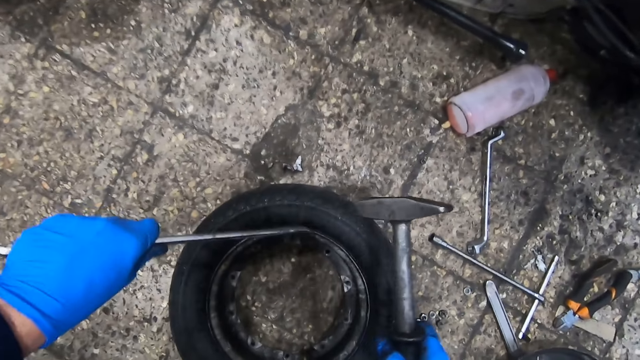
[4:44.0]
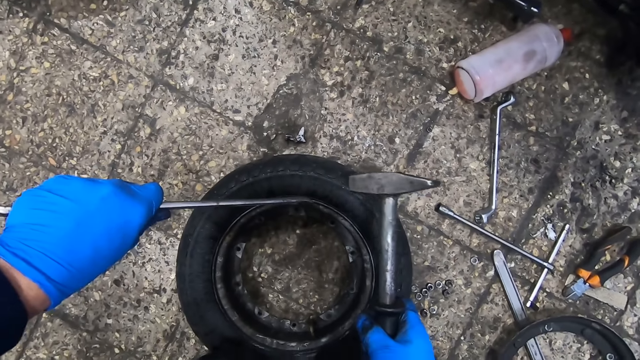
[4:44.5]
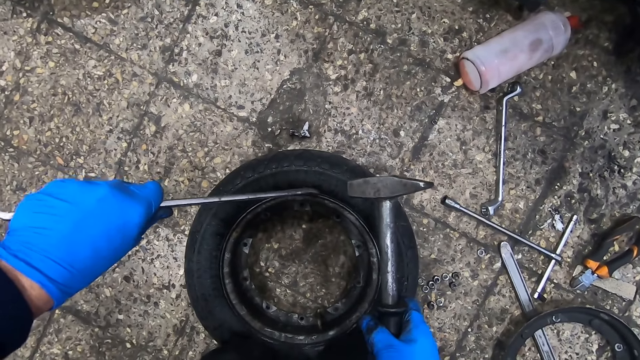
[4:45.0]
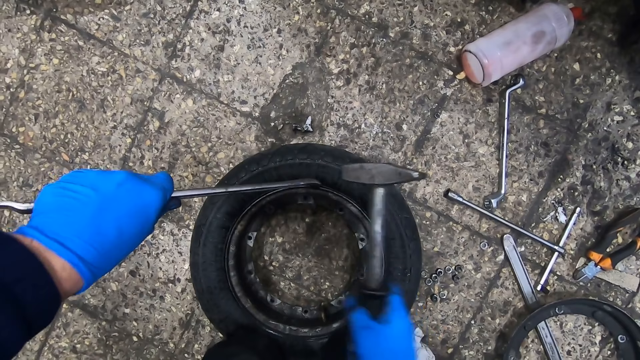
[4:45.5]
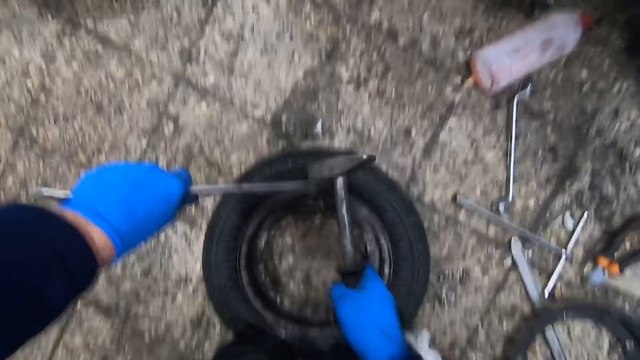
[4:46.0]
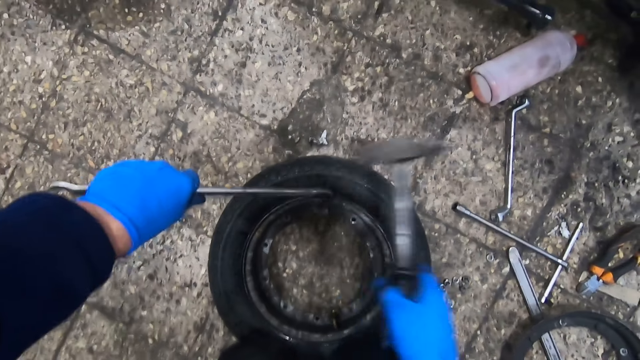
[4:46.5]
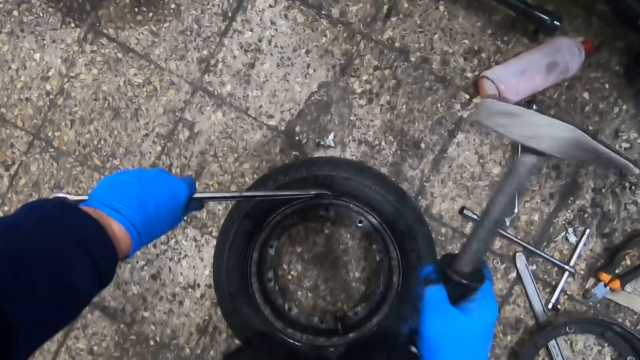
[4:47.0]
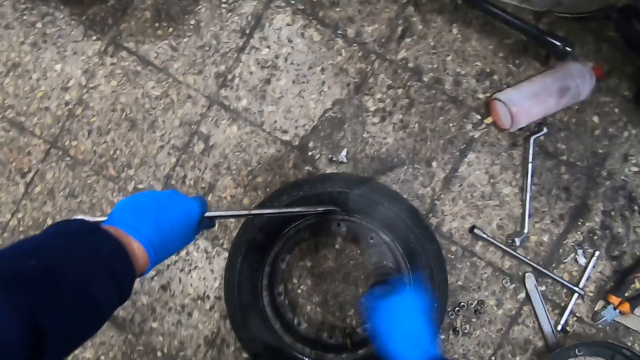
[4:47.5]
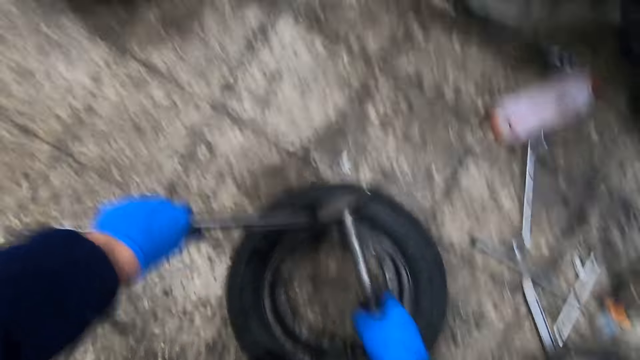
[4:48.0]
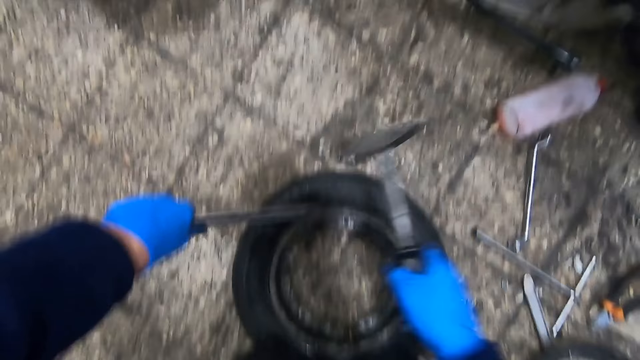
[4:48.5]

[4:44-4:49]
The camera wearer places the iron in between the rim of the tire and the rubber. He hits the iron into the tire with the hammer in his right hand.

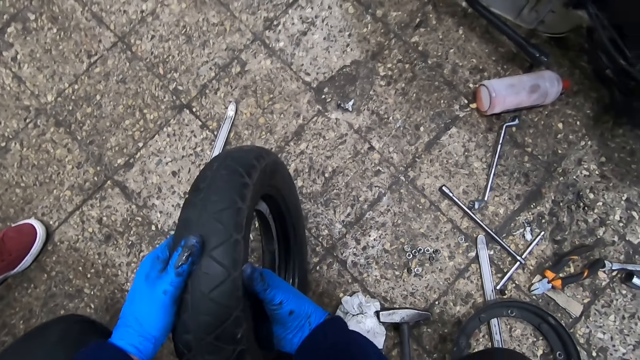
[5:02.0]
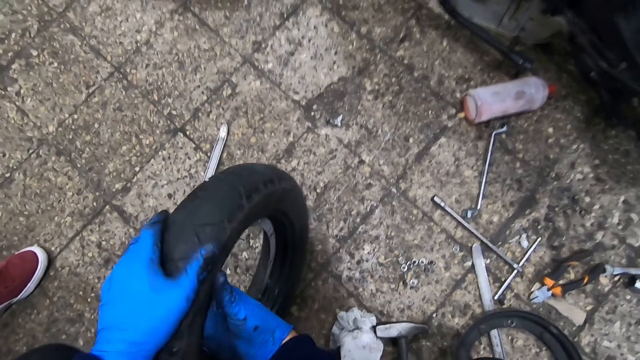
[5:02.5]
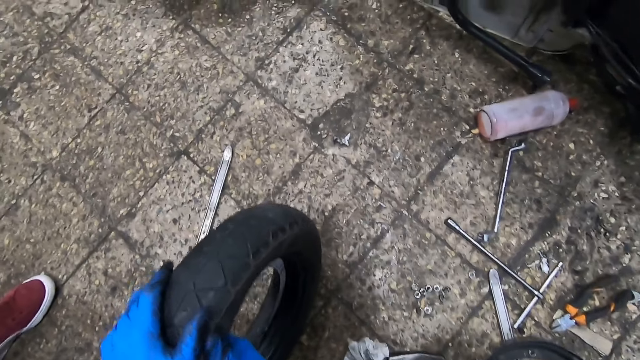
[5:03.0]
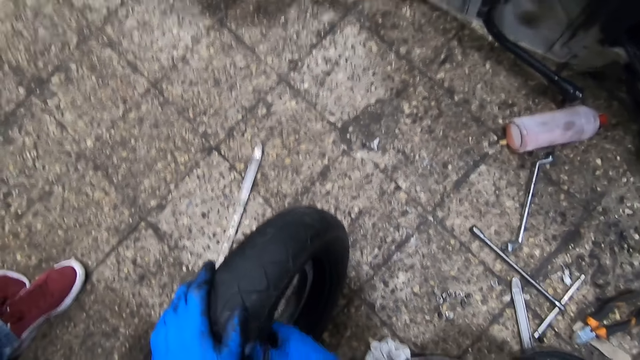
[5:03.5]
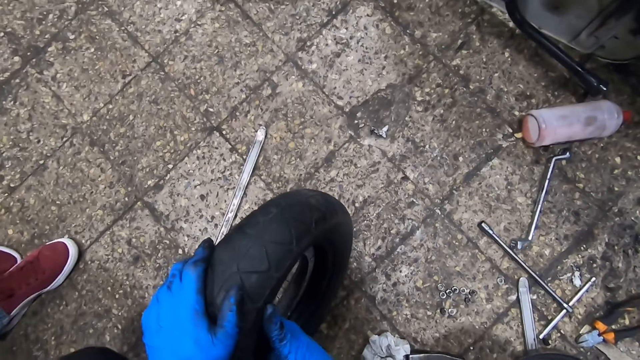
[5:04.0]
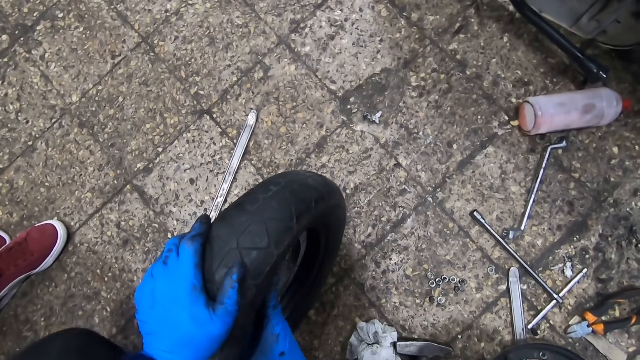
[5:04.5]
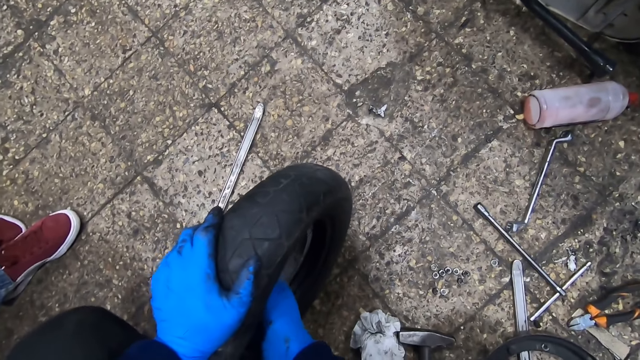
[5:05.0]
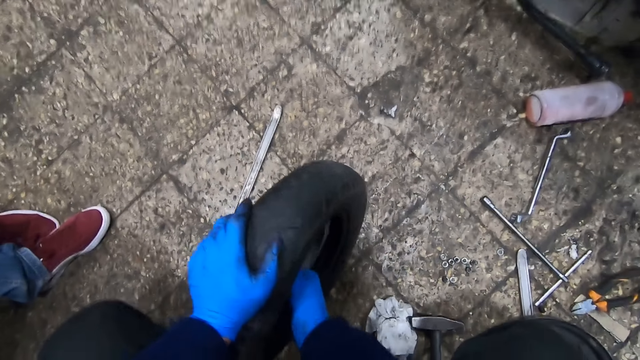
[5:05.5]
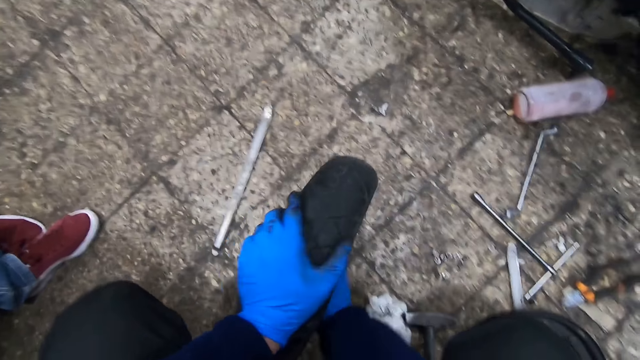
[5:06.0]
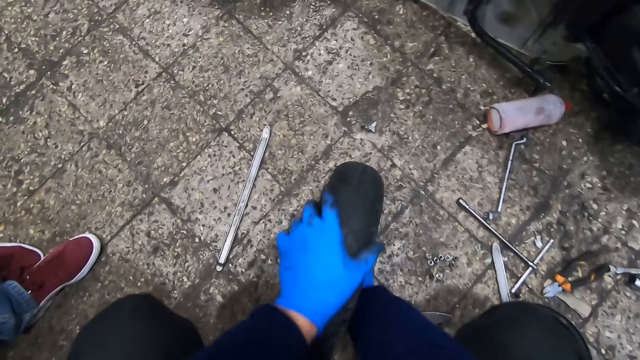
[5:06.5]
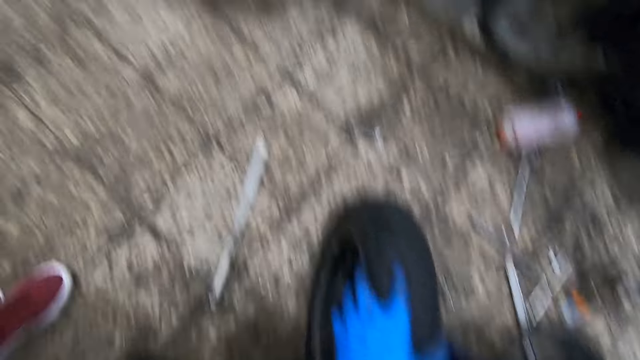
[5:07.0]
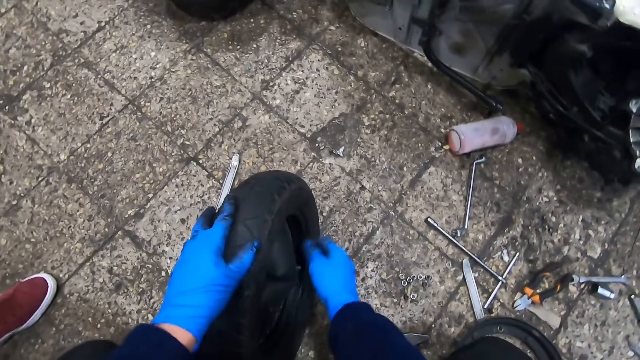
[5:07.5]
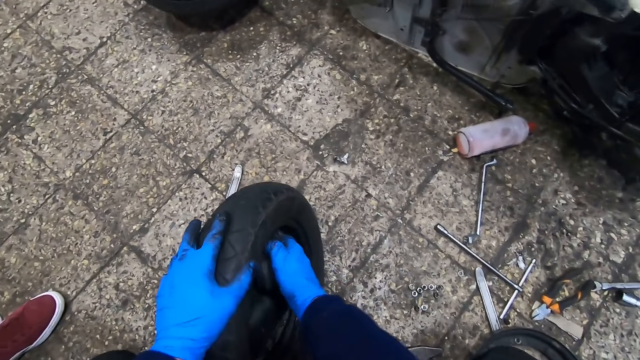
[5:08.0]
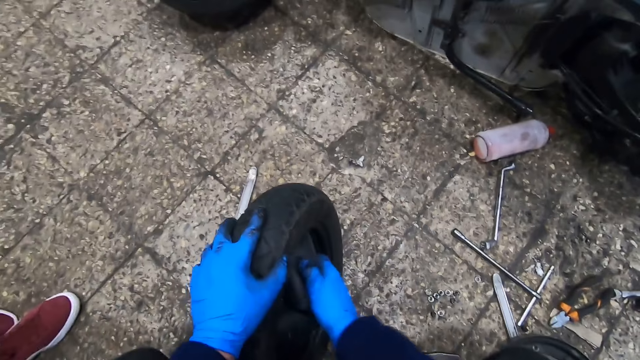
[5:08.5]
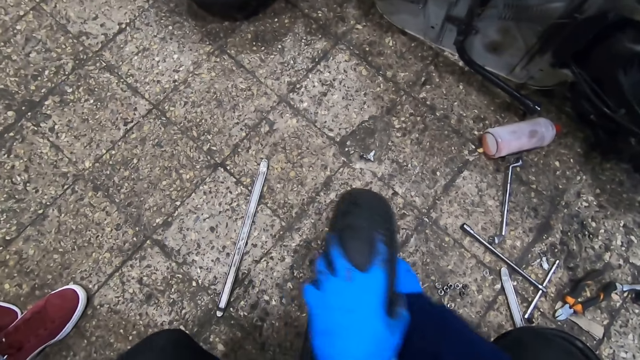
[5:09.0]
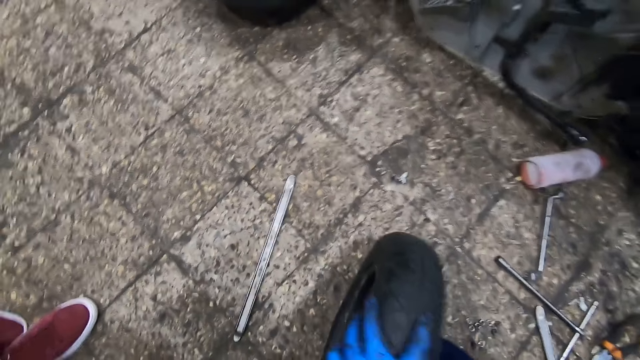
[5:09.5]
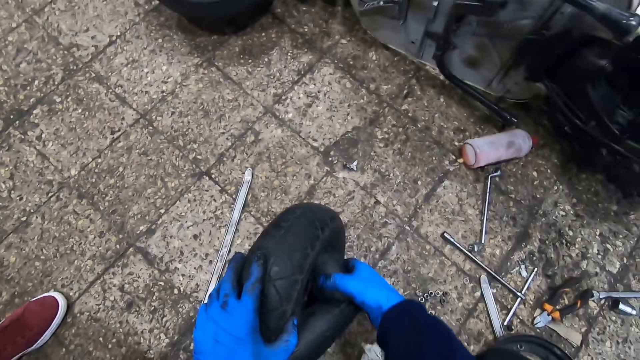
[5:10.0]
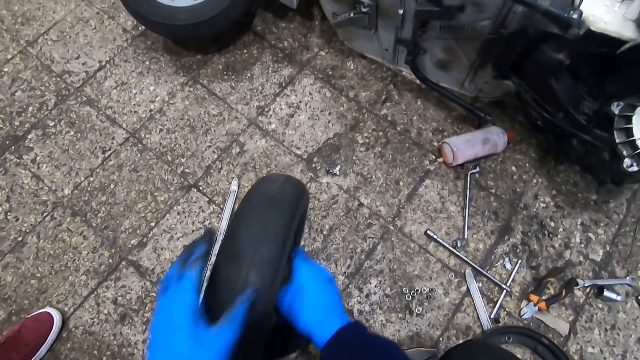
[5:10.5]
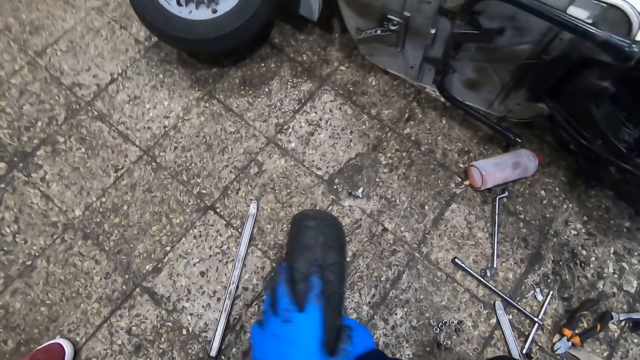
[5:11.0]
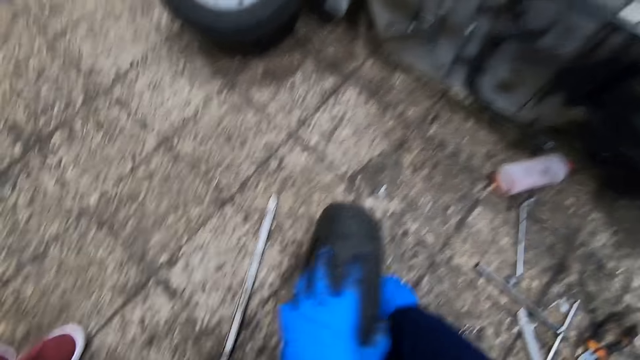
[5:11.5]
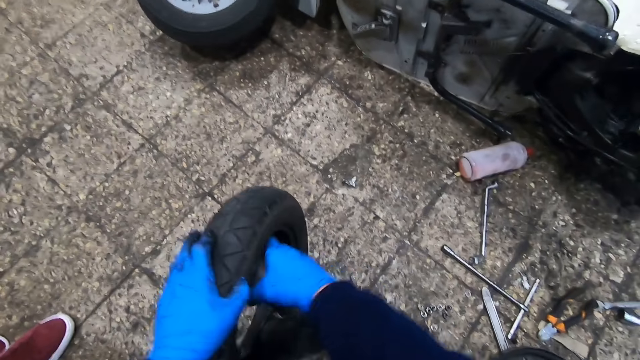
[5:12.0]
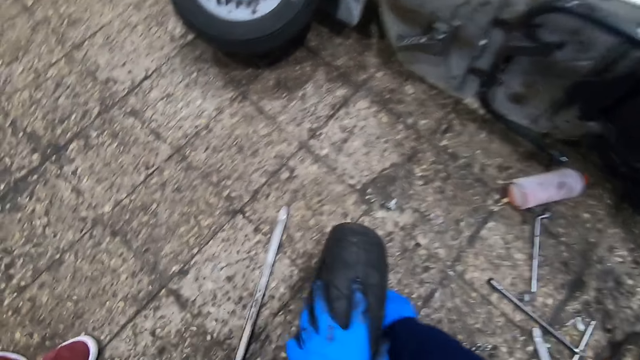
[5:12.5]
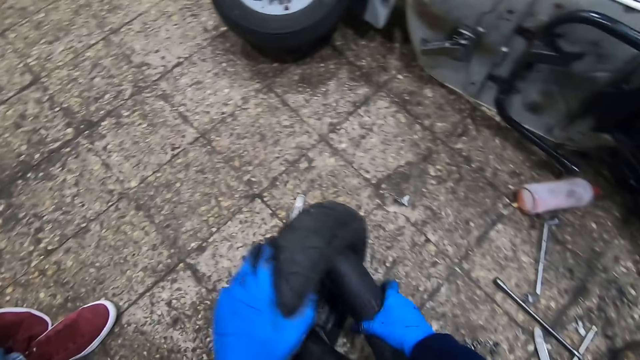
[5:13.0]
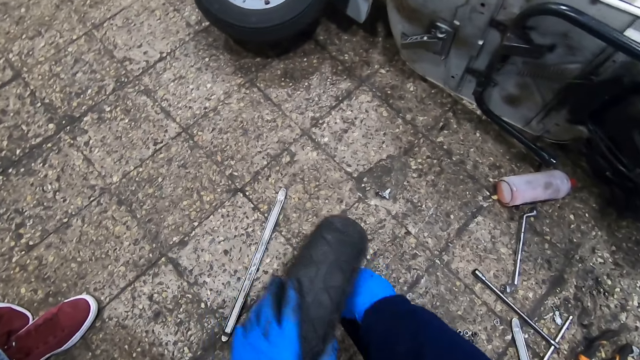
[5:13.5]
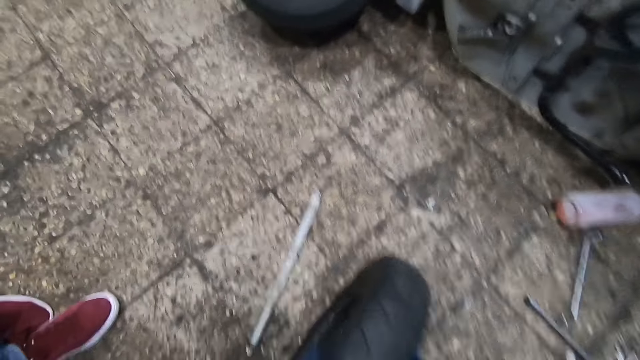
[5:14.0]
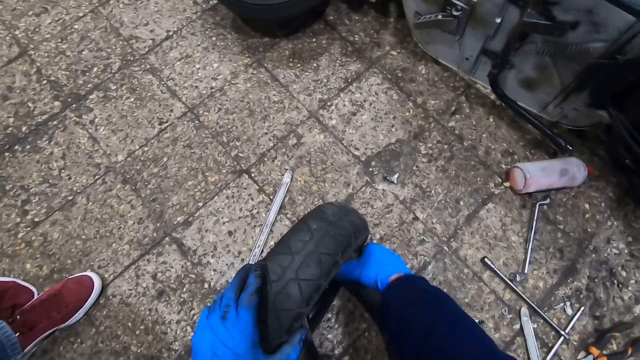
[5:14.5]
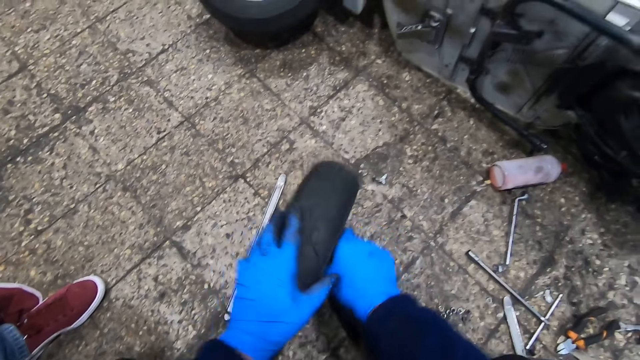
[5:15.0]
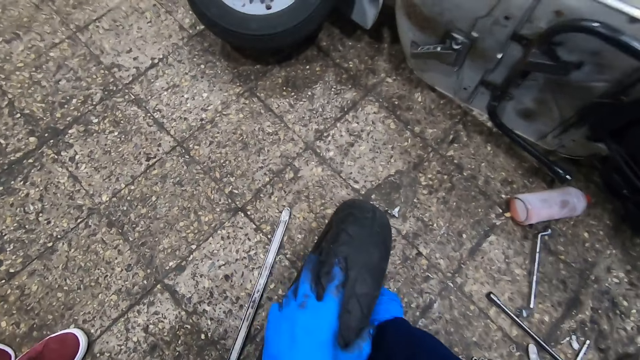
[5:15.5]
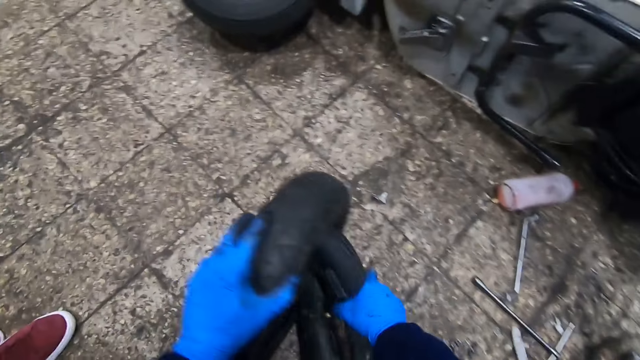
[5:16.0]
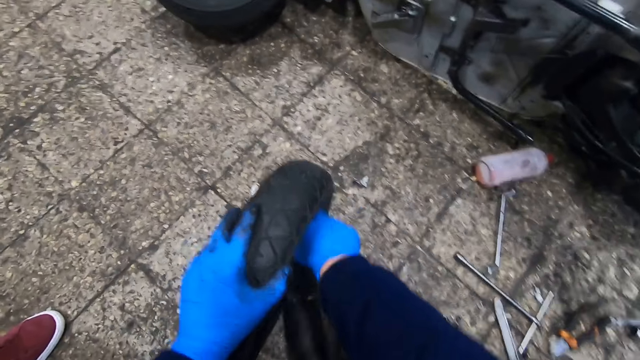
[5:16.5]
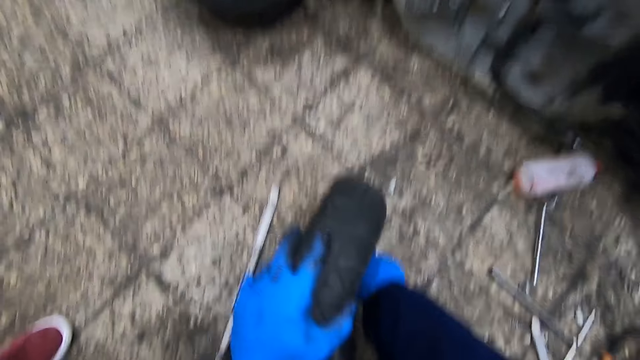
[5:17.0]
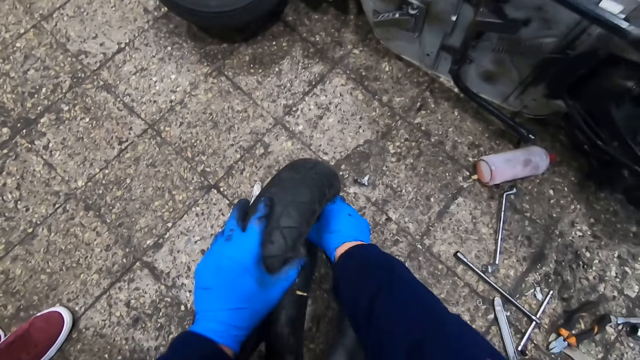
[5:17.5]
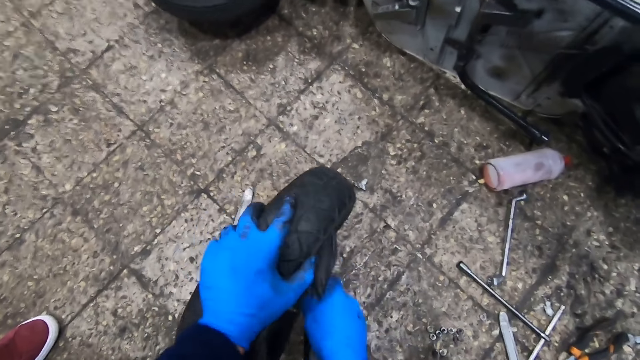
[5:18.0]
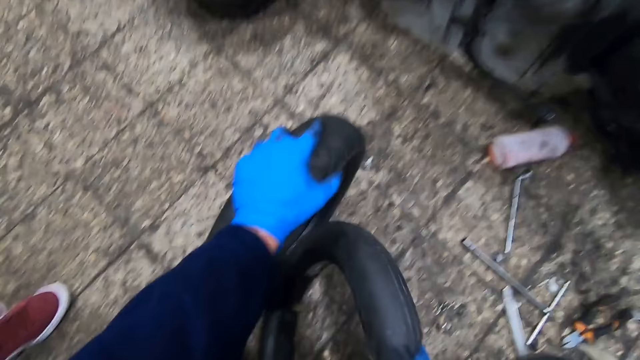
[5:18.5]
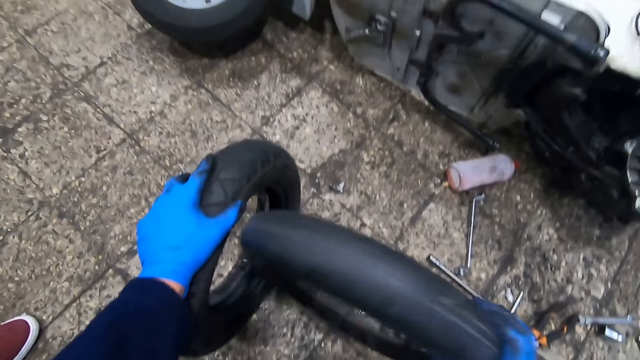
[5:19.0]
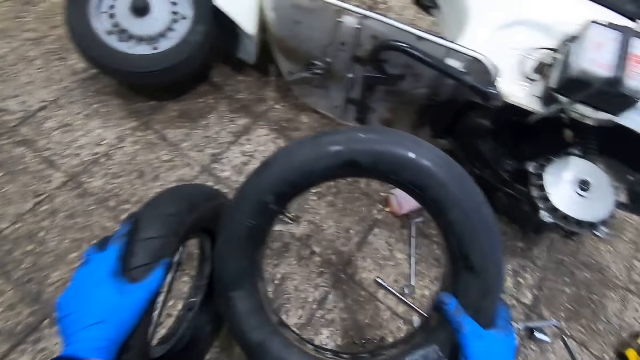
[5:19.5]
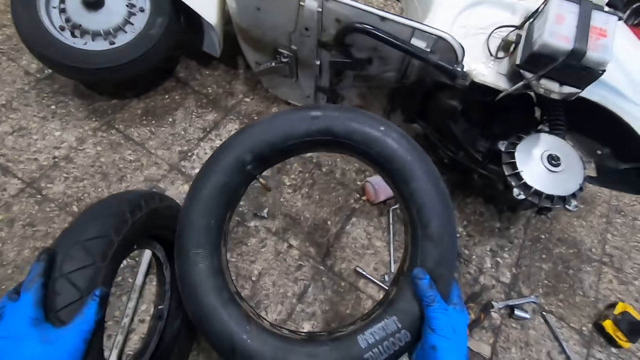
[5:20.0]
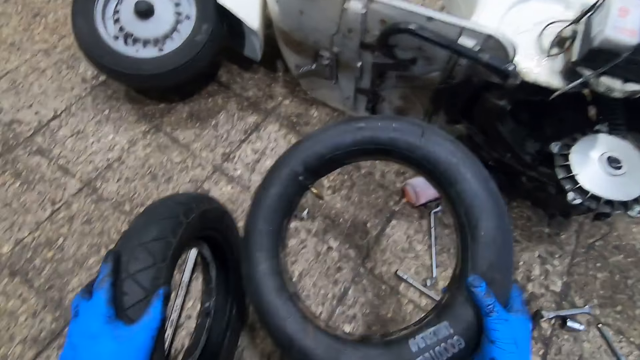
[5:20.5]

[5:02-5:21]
The camera wearer pulls the inner liner from the tire with his right hand. He takes out the inner liner from the tire with his right hand.
